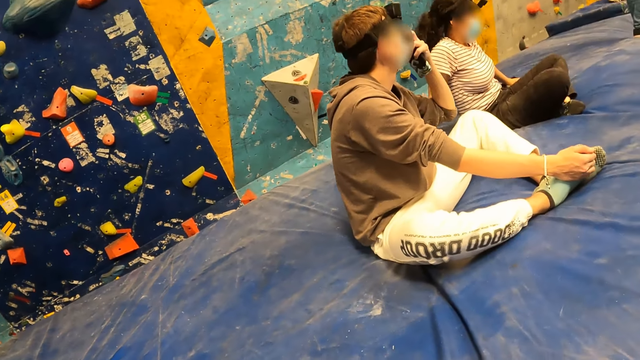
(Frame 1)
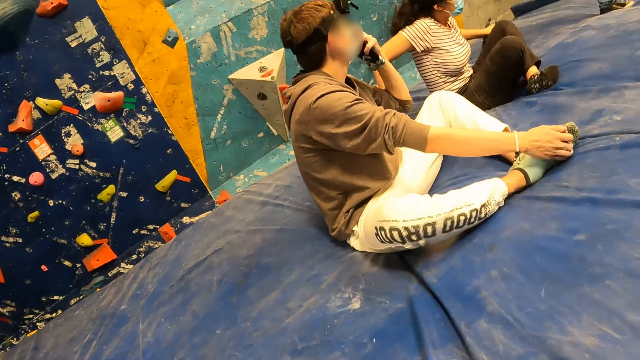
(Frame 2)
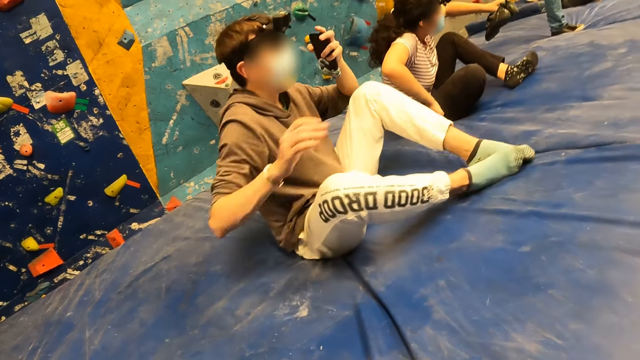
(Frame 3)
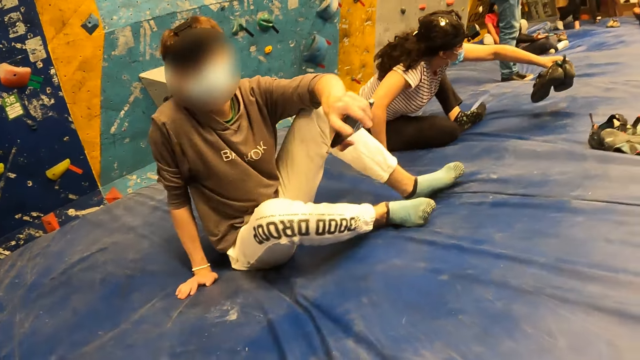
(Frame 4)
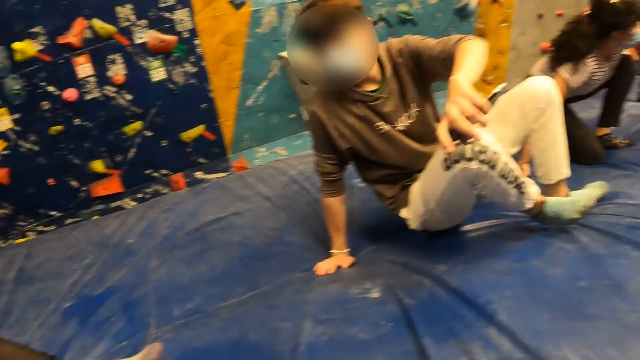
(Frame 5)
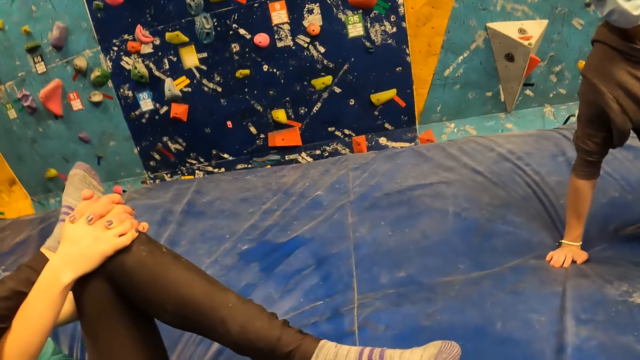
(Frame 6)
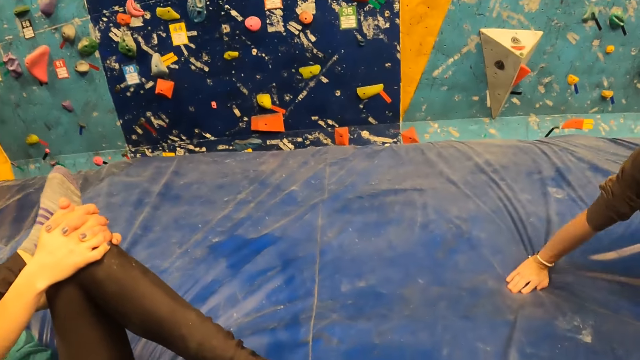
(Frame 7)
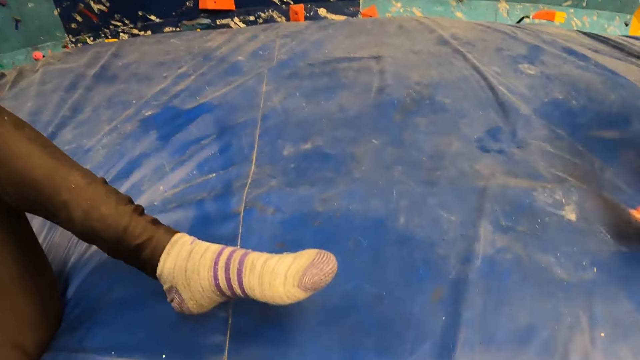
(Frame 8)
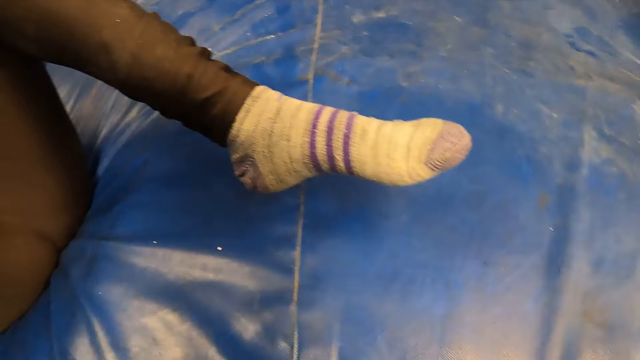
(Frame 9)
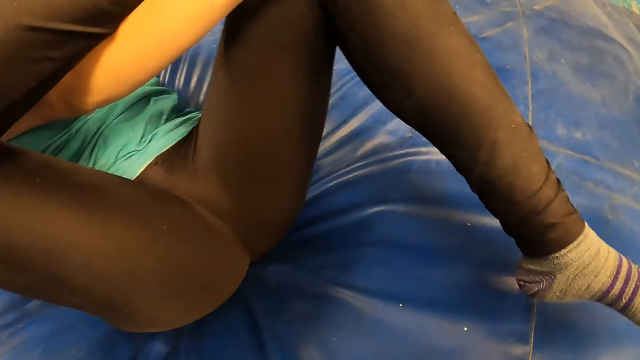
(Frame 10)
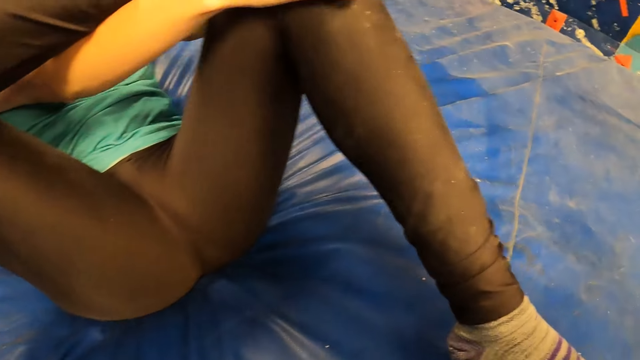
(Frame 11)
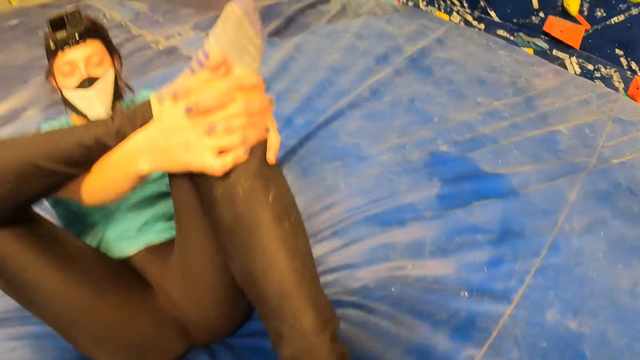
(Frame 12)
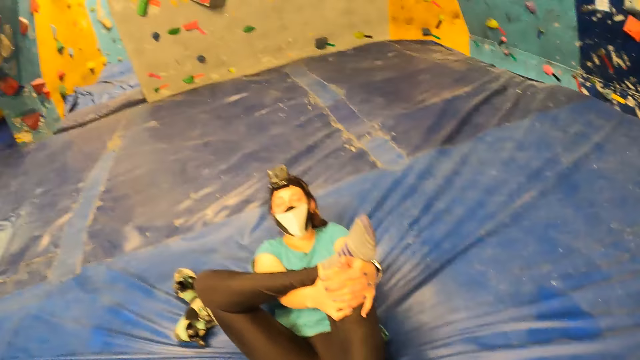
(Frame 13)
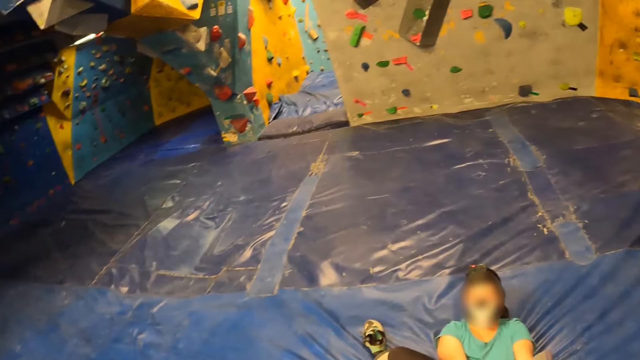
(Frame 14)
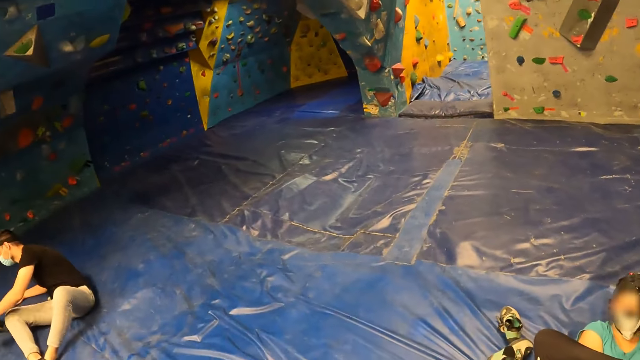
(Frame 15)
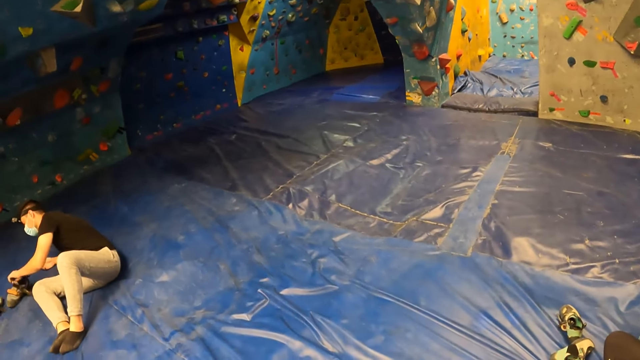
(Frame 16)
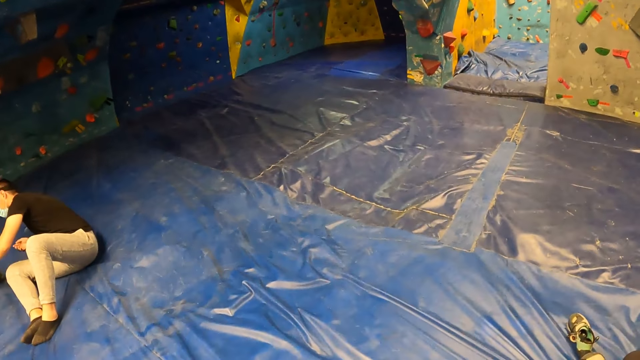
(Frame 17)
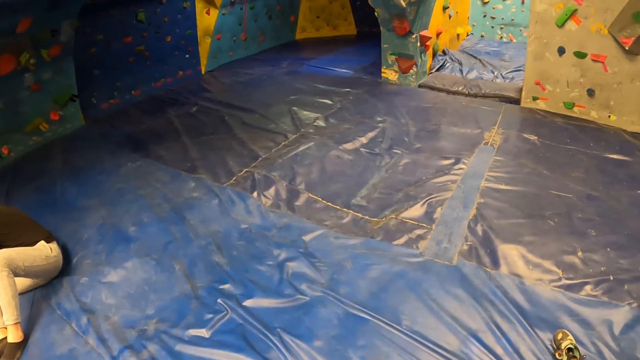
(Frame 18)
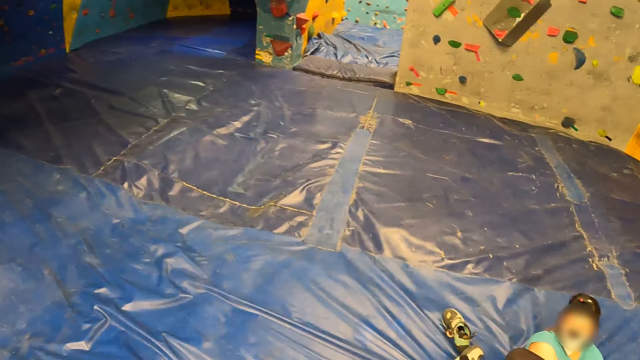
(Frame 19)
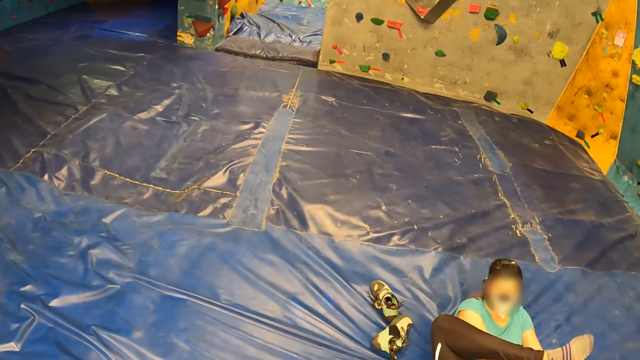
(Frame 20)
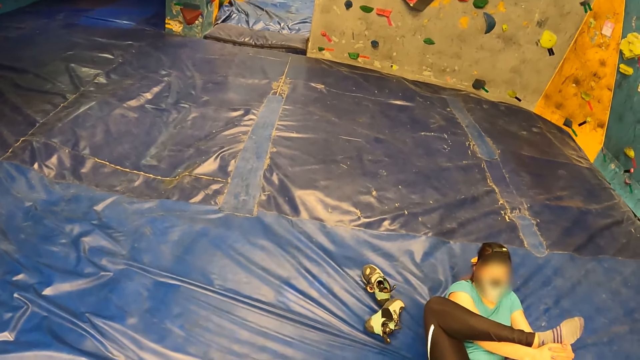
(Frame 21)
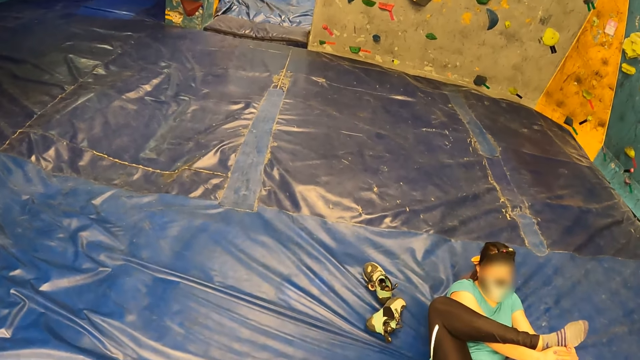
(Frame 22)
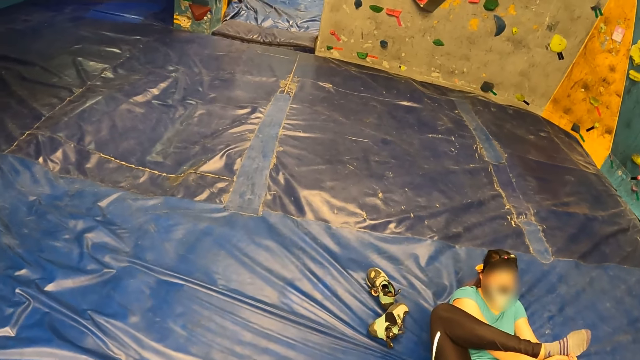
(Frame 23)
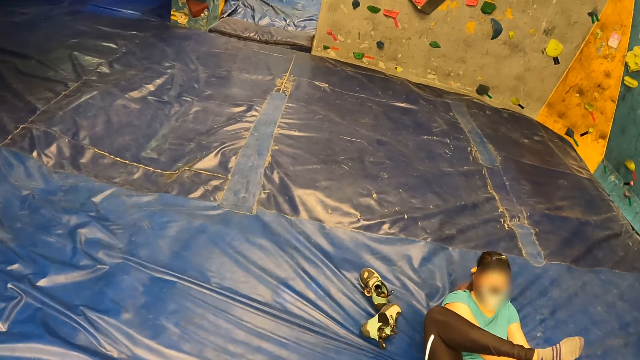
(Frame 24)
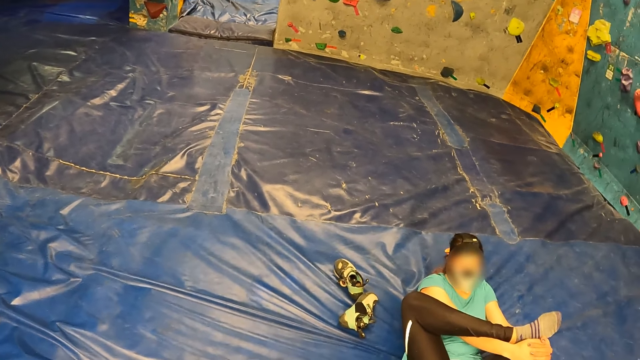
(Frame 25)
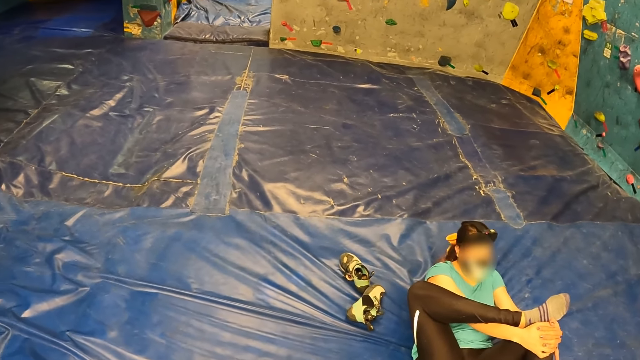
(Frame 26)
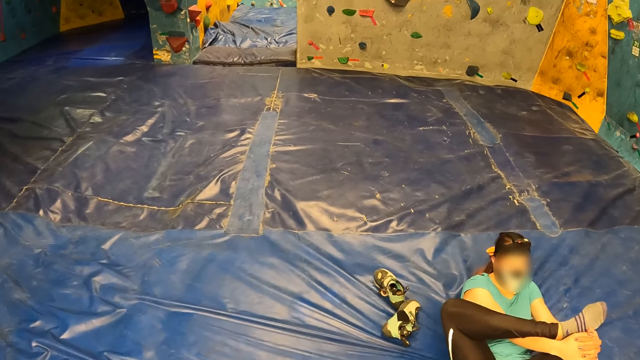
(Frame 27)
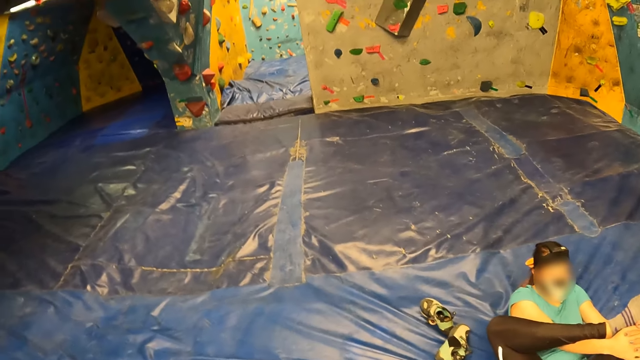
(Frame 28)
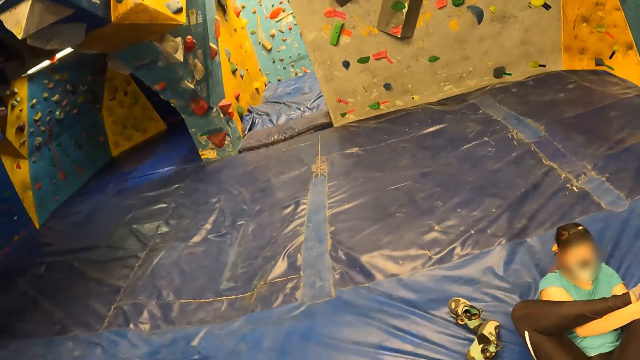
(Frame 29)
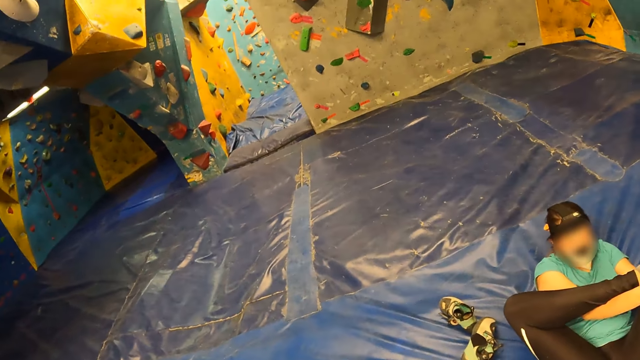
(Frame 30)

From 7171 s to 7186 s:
A person stands up. The camera wearer stands up. They look on.

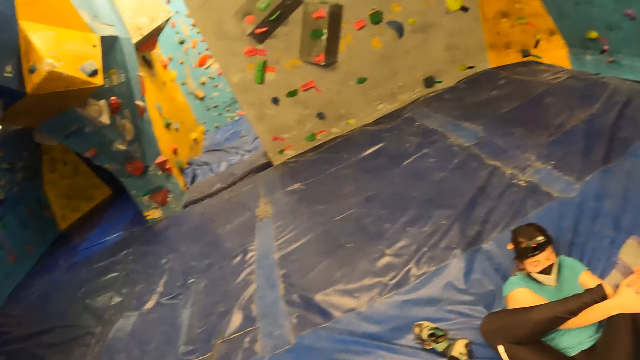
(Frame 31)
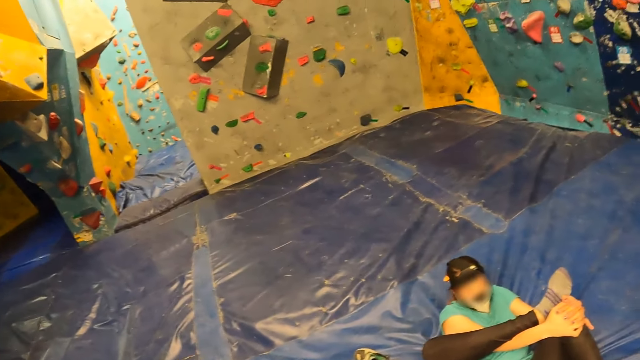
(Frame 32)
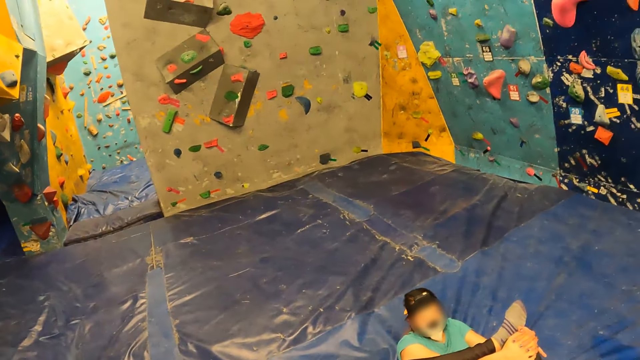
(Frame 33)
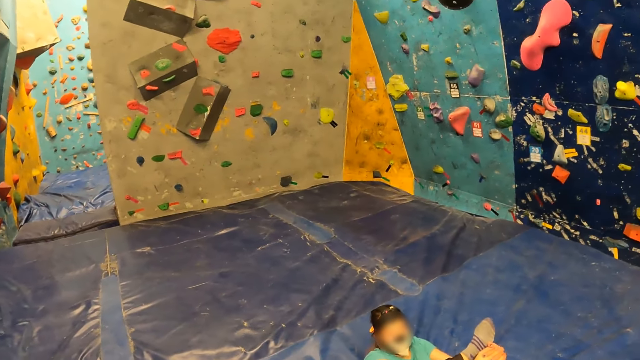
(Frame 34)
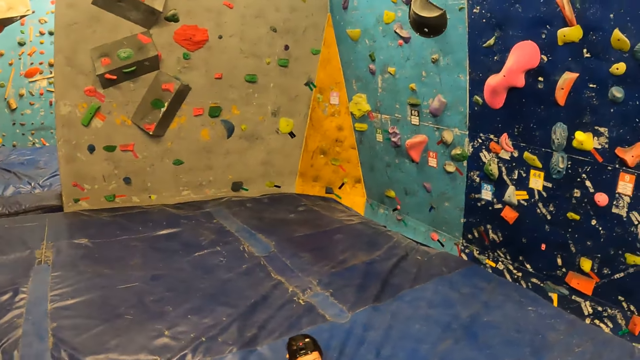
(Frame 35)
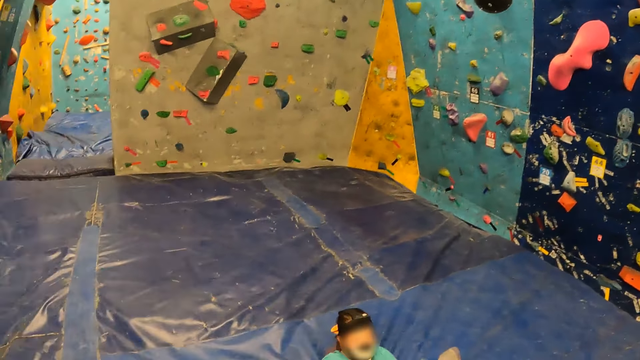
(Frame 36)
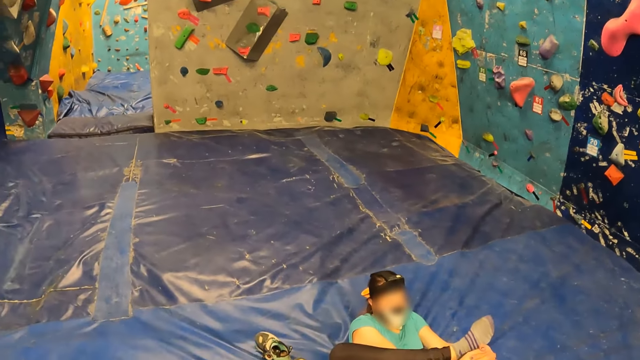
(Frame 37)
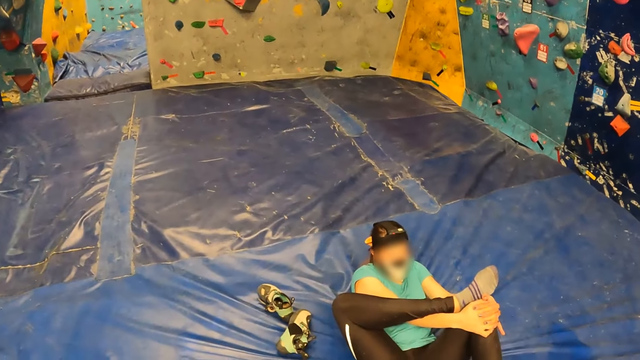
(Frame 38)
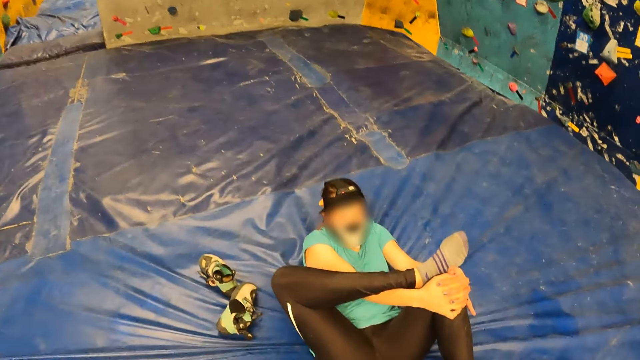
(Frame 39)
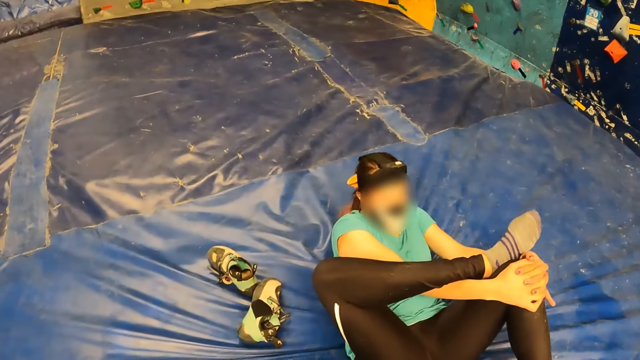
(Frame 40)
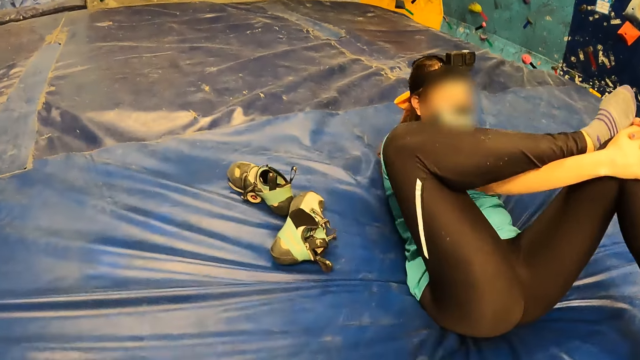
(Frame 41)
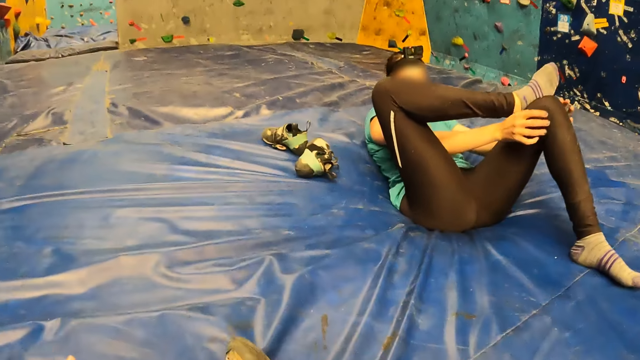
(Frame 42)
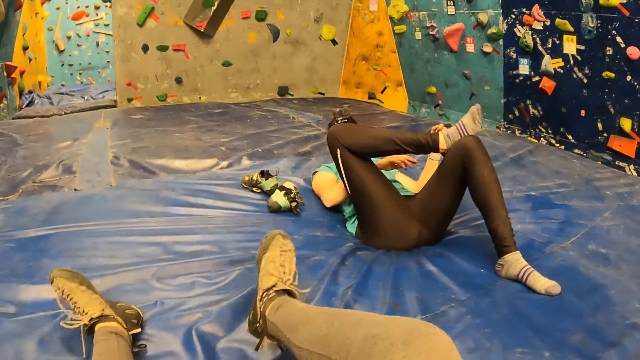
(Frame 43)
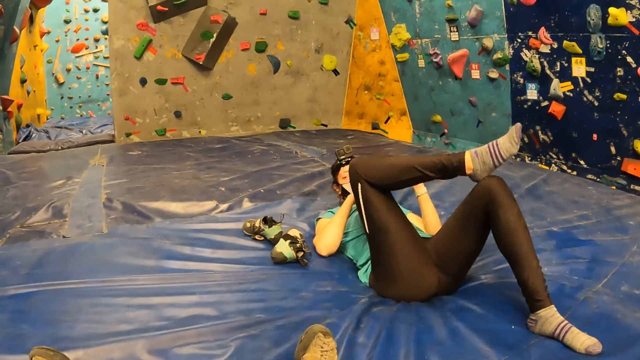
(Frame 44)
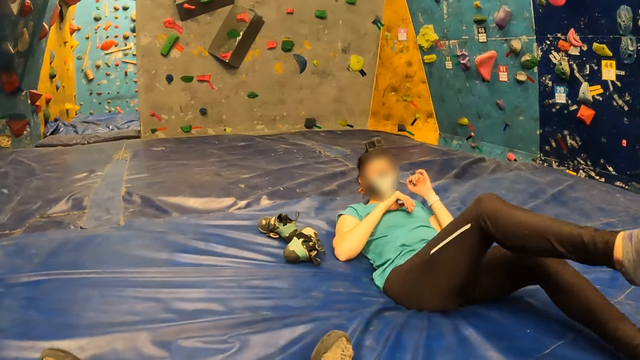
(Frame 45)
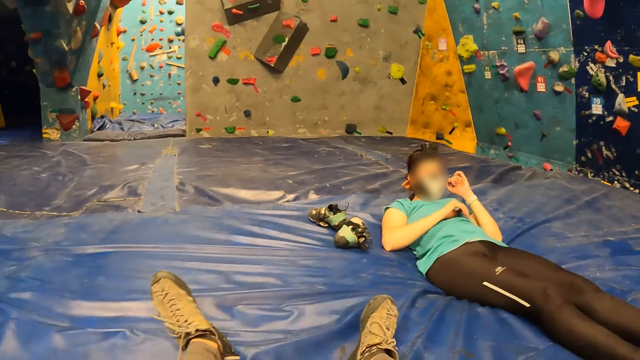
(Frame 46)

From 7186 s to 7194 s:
The camera wearer sits down.
